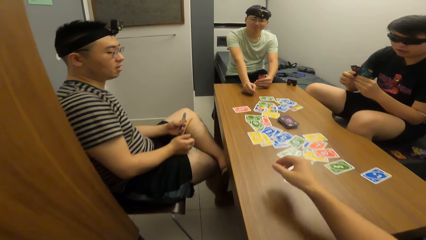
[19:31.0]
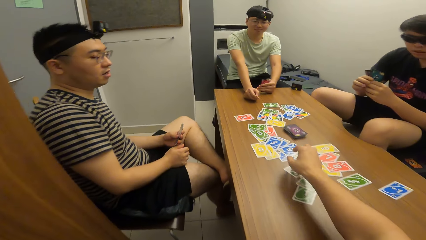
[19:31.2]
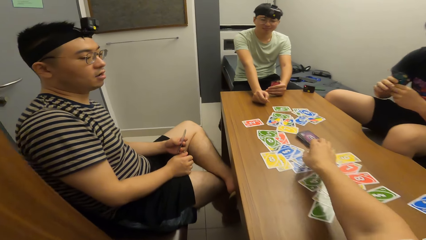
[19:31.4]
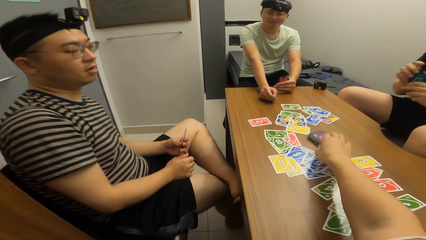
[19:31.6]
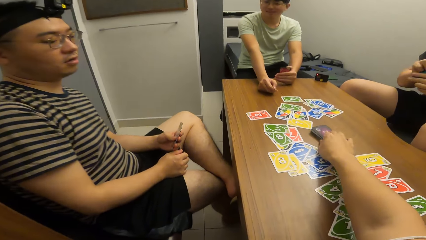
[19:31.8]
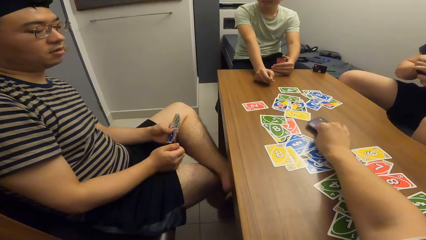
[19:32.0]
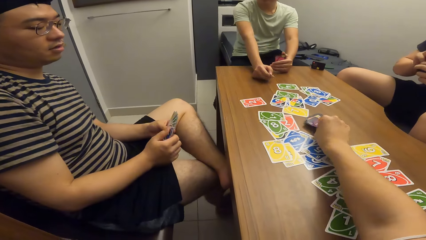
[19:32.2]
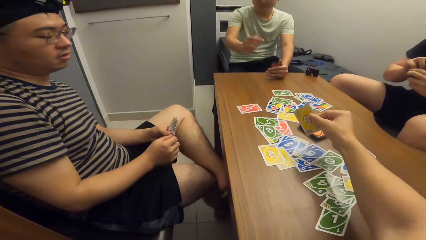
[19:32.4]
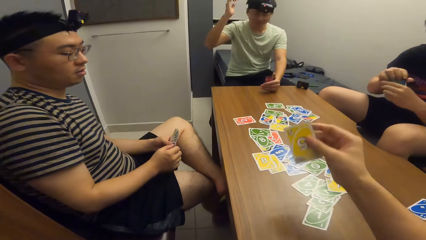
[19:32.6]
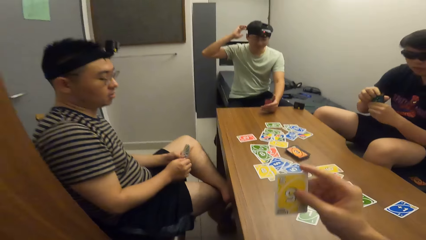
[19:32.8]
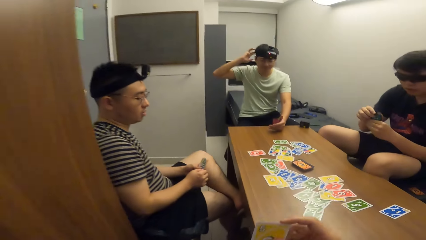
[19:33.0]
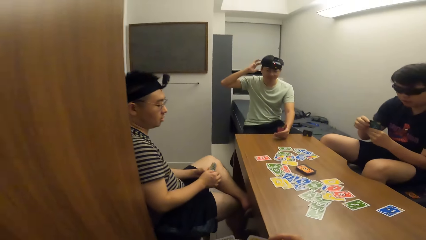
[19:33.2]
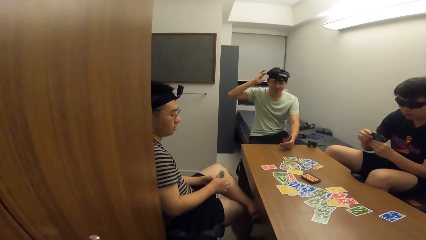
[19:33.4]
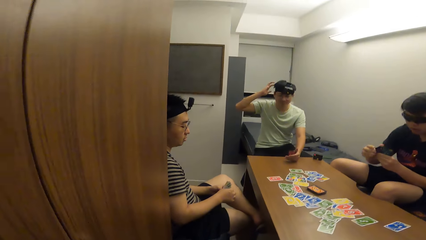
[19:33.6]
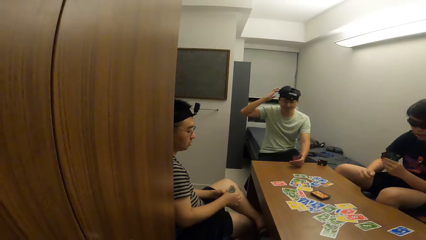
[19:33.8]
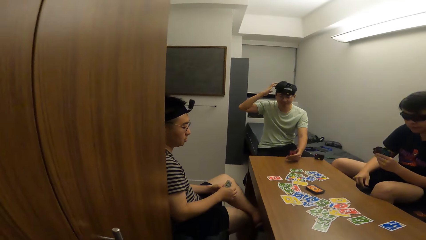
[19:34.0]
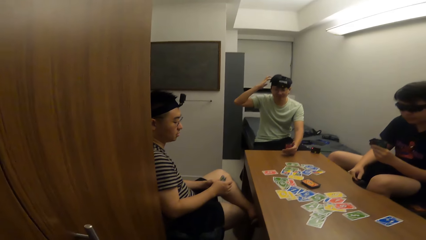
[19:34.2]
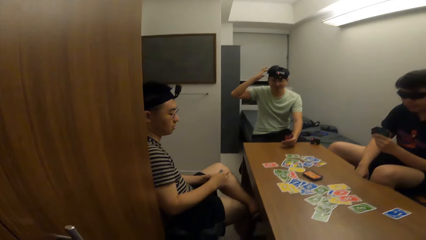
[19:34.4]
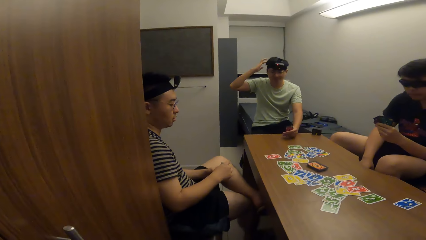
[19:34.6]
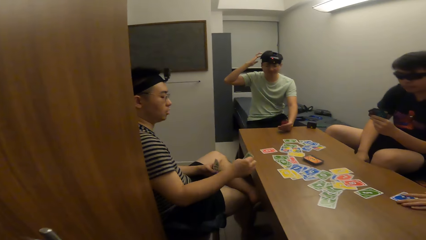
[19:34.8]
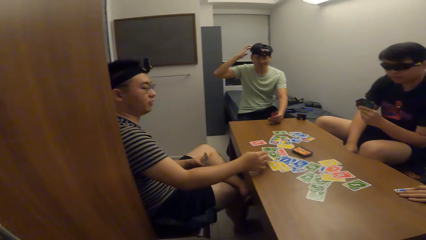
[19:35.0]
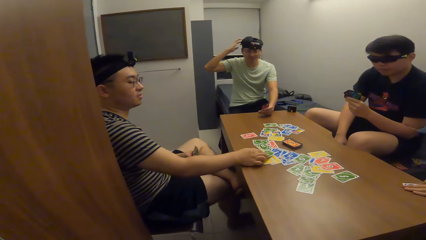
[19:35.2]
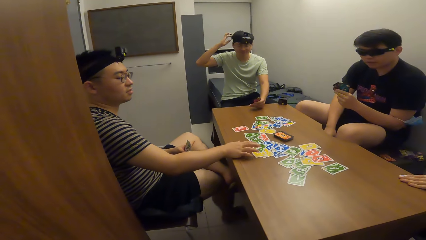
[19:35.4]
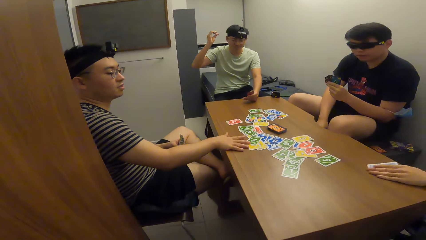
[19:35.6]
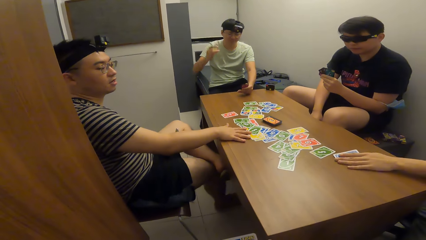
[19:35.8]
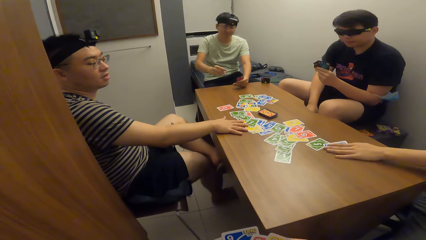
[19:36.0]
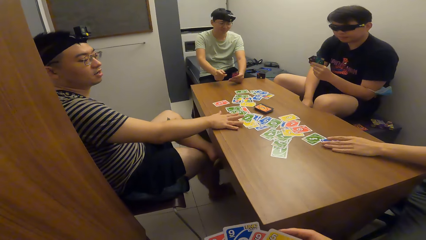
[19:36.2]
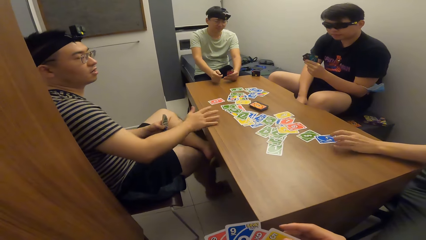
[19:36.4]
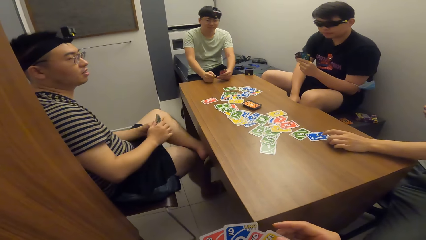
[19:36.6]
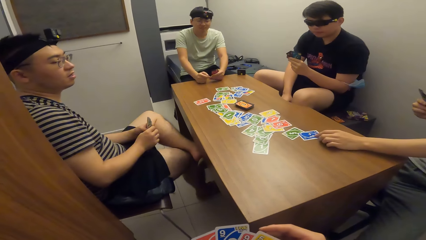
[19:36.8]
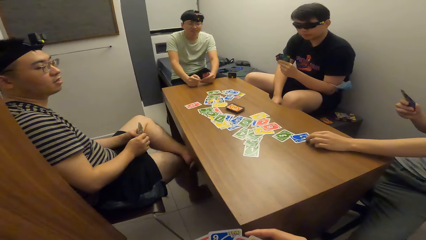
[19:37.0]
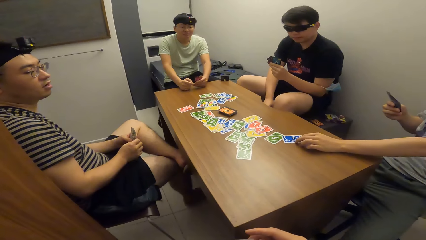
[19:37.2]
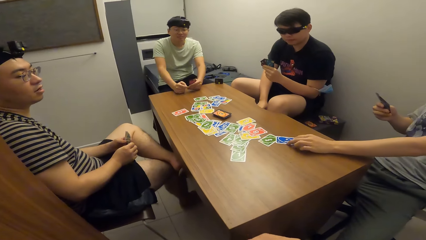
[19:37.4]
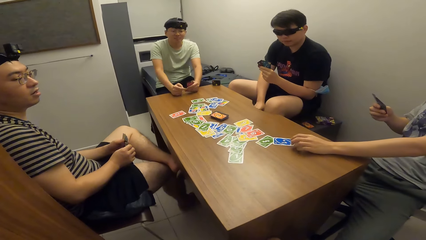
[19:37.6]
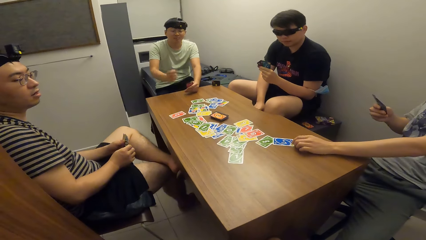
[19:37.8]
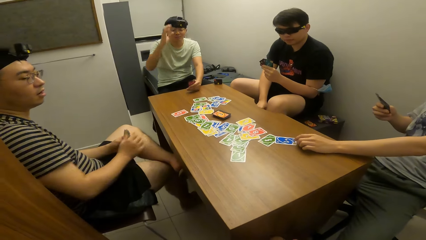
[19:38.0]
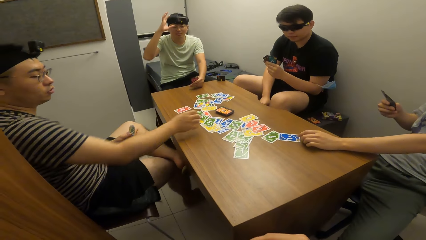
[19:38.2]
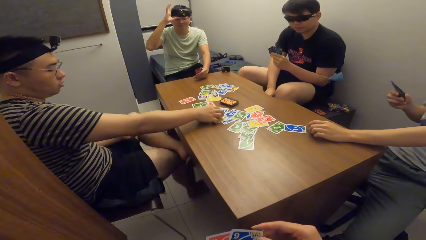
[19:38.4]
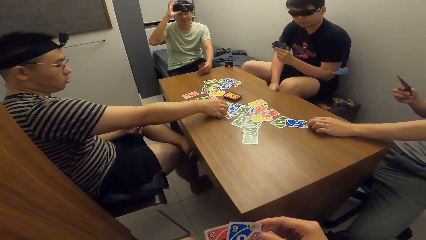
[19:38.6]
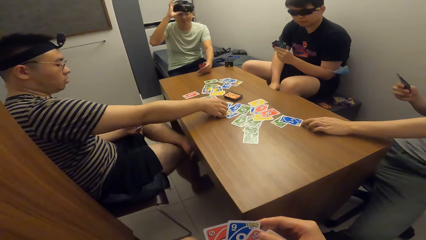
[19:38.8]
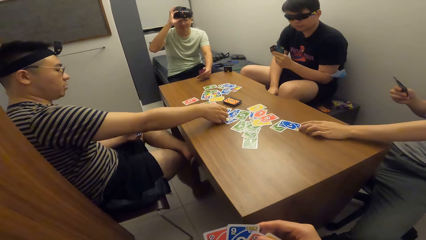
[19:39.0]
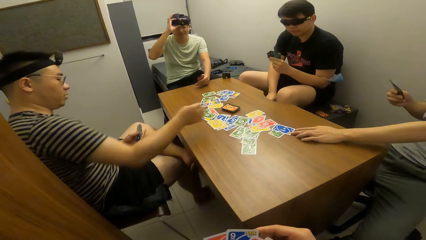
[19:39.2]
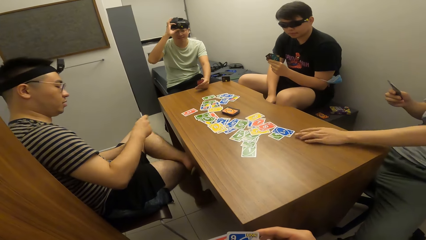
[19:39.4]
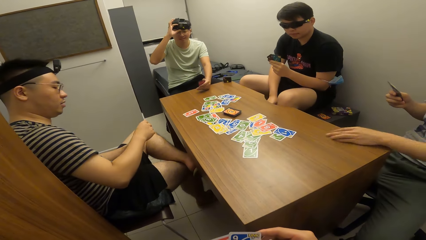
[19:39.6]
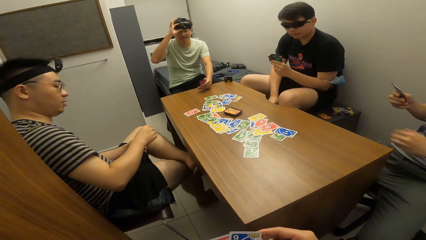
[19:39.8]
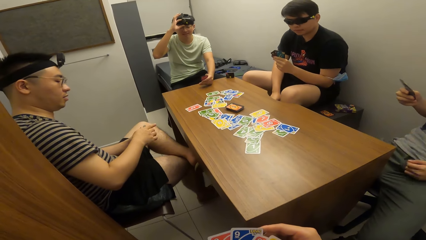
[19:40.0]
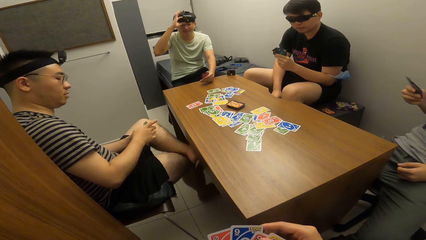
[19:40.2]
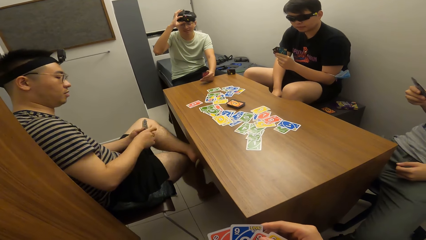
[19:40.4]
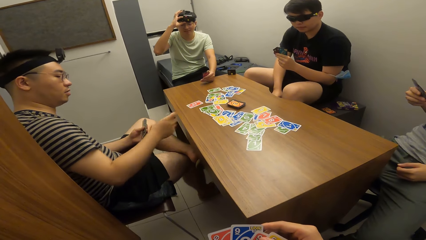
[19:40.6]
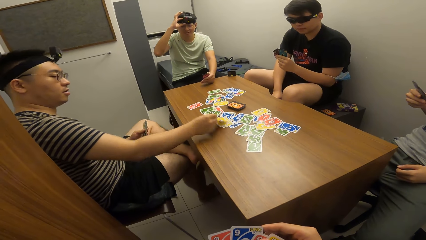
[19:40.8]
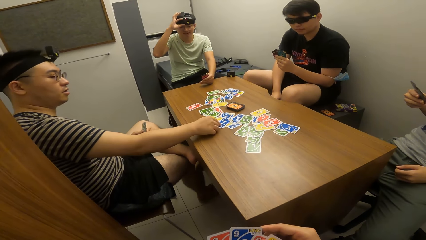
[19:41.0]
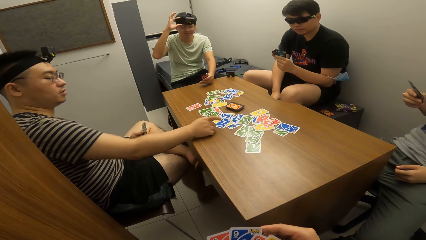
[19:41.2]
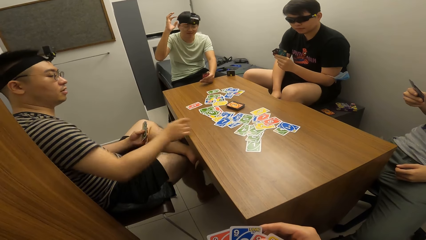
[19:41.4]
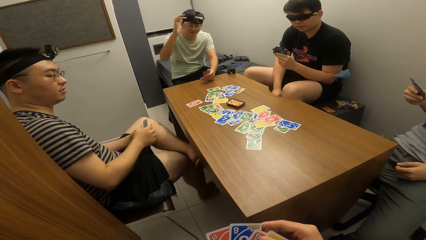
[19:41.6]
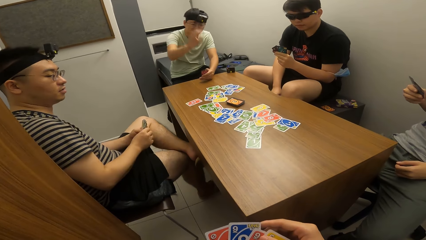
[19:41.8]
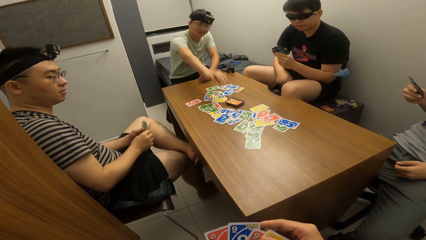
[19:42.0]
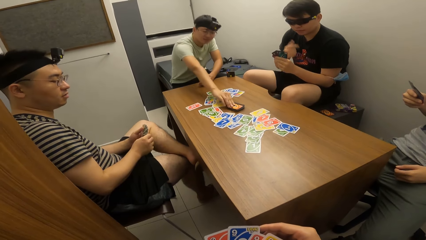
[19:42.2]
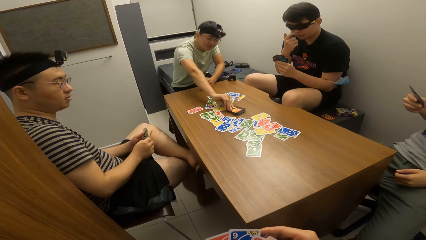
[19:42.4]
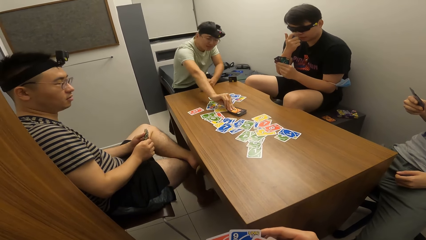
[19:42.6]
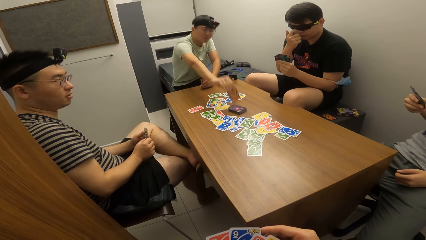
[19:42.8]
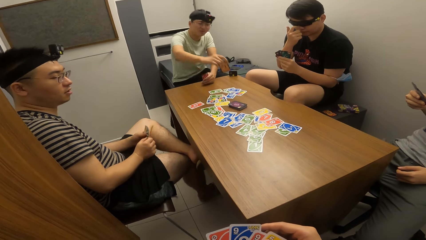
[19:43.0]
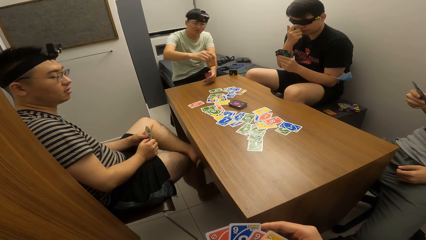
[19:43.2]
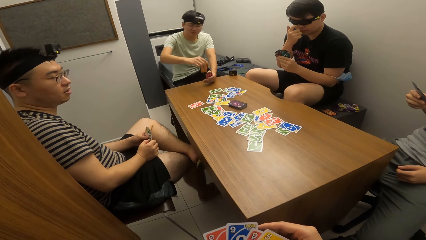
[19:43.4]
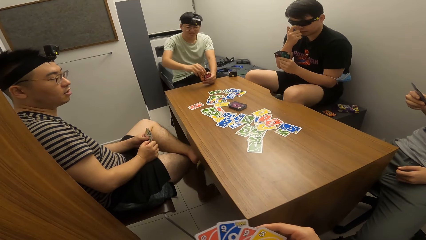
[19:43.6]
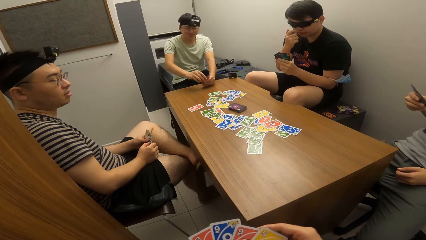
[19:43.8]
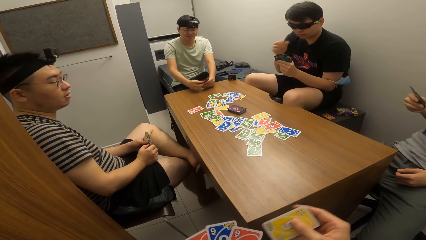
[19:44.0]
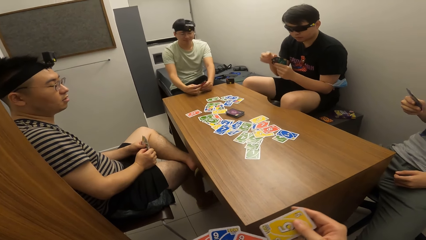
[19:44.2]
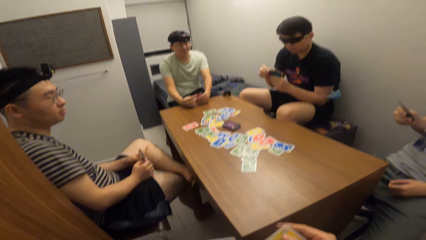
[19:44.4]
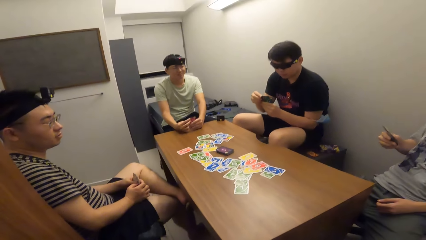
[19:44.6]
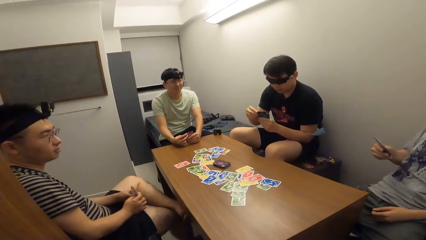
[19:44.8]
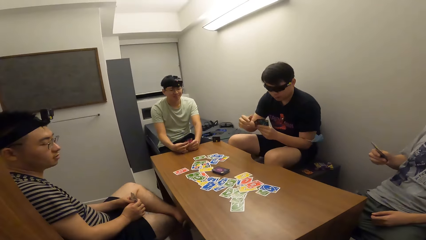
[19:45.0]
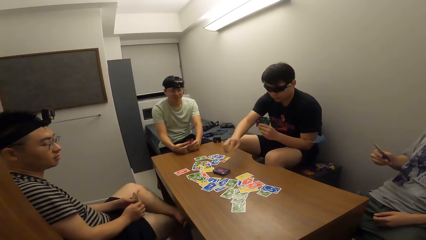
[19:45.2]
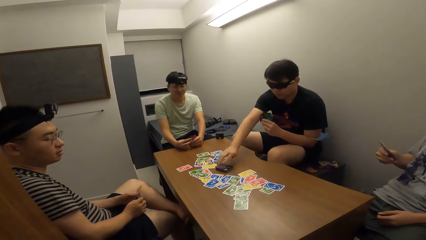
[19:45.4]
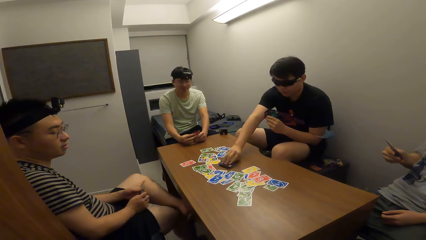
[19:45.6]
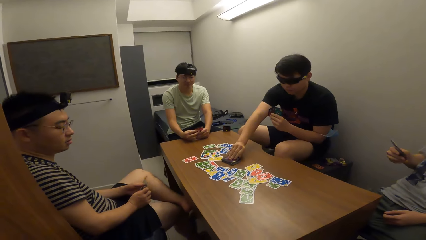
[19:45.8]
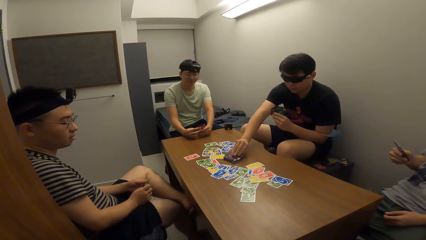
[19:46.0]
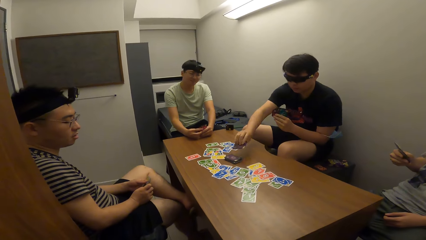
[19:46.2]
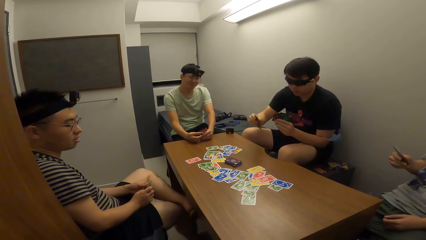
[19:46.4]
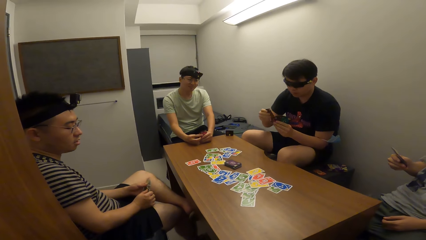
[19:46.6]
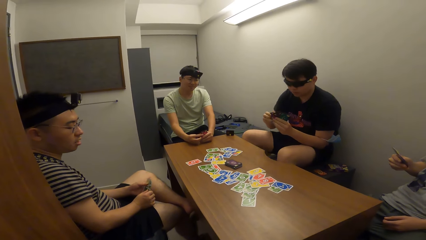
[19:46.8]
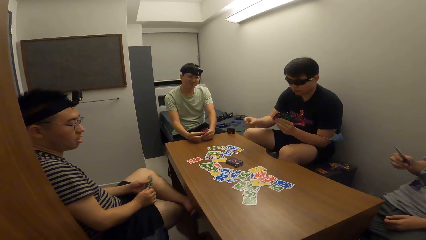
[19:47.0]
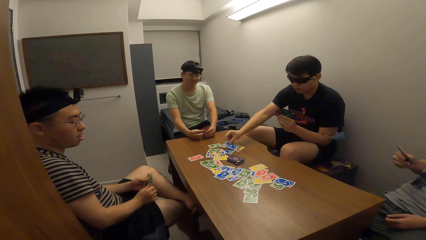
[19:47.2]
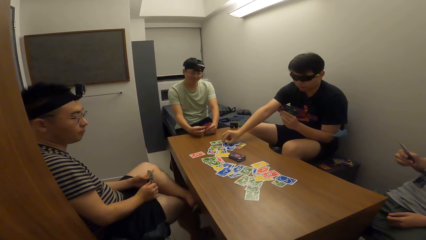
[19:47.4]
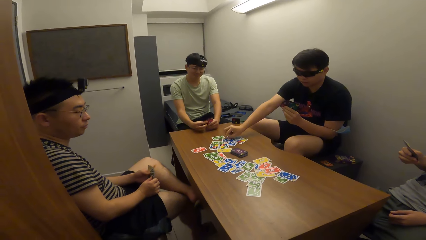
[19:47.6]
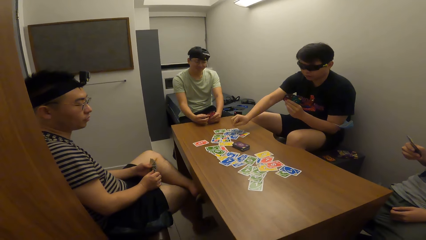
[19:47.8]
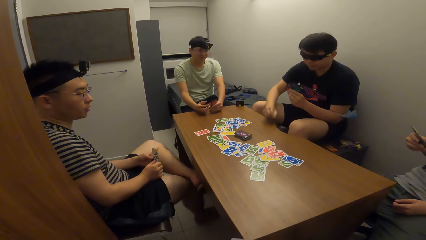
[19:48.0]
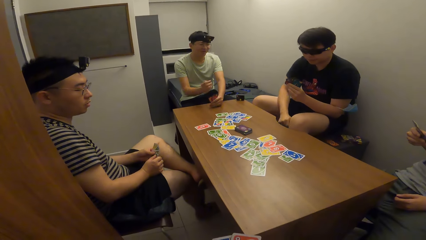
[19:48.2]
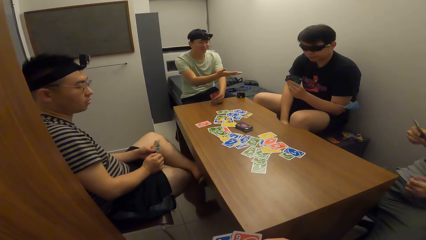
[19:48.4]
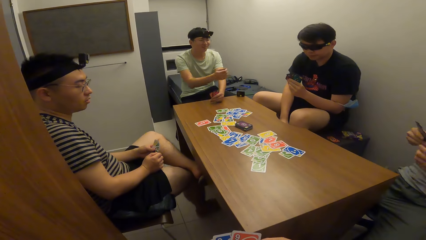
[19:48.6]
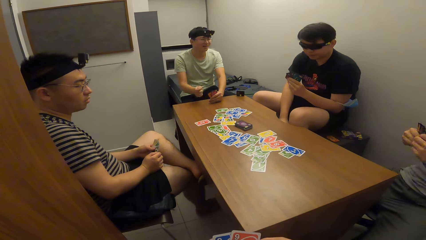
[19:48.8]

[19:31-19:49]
The camera wearer picks the cards from the table. He drops the playing card on the table with his right hand. A man drops the playing card on the table with his right hand. Another man moves the playing card on the table with his left hand. The first man picks up the playing card on the table with his right hand and drops the playing card on the table with his right hand. Another man picks up the playing card on the table with his right hand. Another man picks up the playing card on the table with his right hand and drops the playing card on the table with his right hand.
